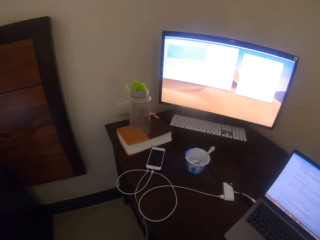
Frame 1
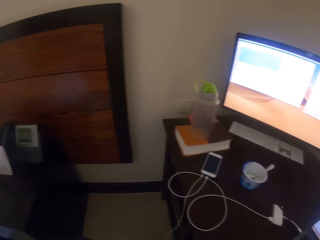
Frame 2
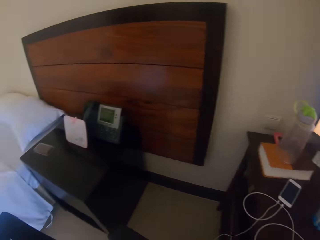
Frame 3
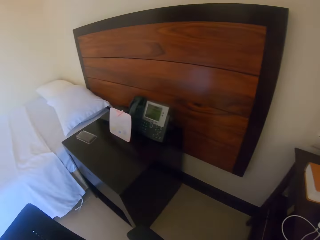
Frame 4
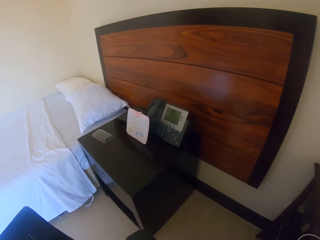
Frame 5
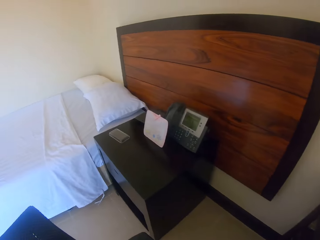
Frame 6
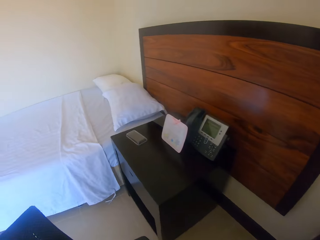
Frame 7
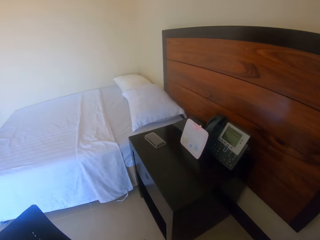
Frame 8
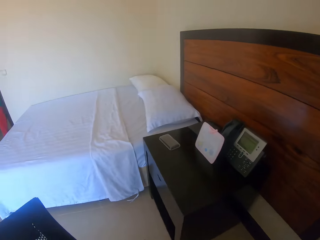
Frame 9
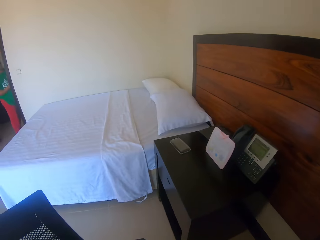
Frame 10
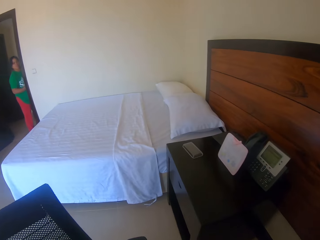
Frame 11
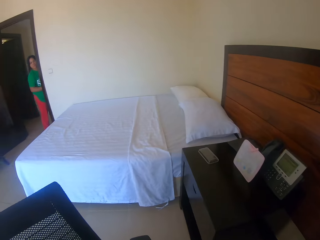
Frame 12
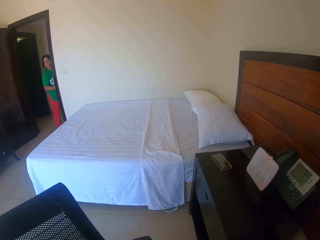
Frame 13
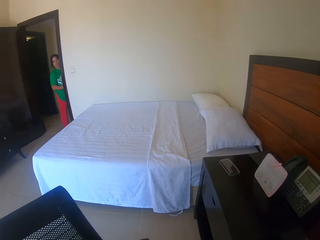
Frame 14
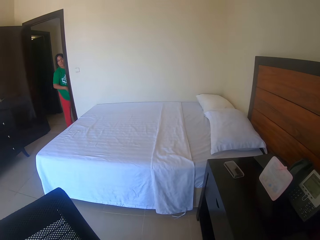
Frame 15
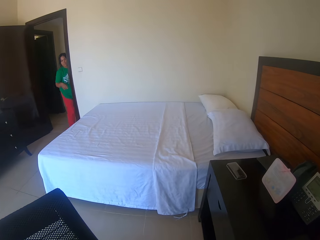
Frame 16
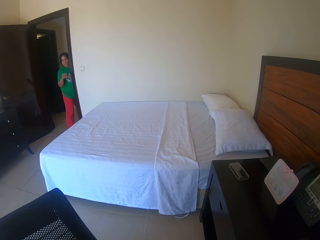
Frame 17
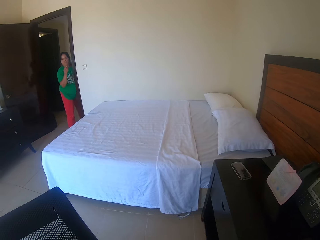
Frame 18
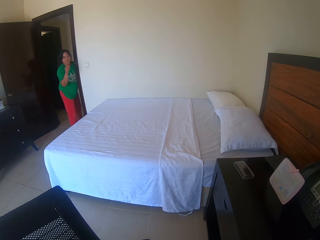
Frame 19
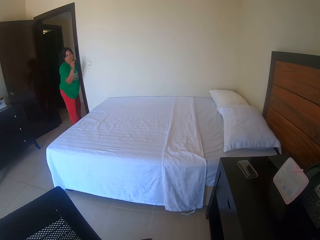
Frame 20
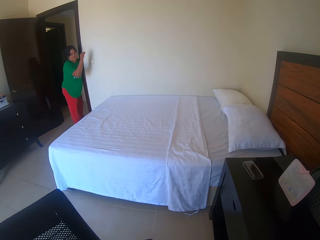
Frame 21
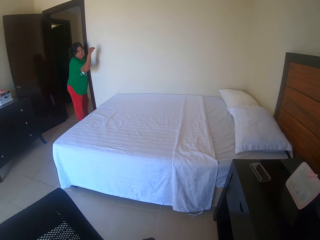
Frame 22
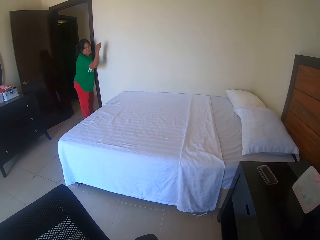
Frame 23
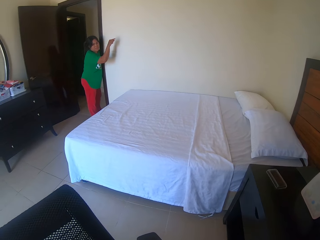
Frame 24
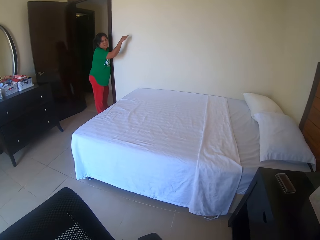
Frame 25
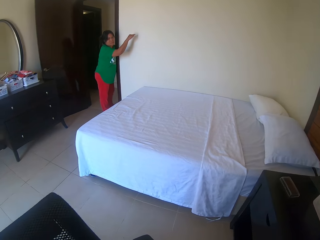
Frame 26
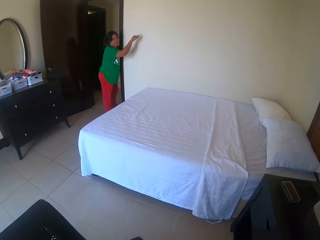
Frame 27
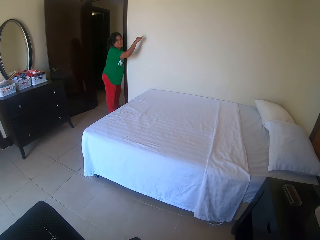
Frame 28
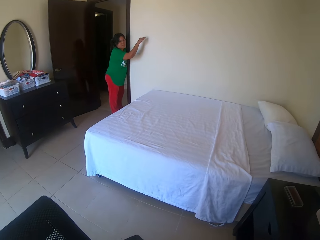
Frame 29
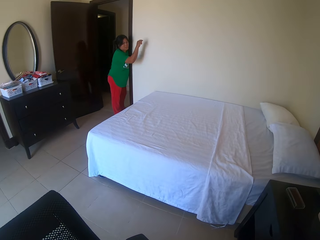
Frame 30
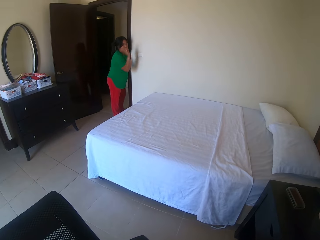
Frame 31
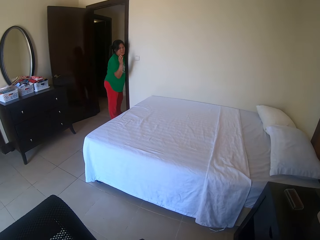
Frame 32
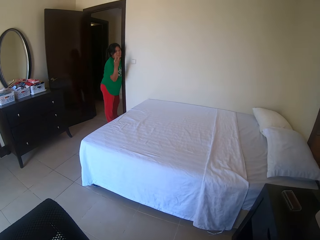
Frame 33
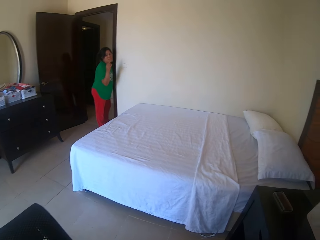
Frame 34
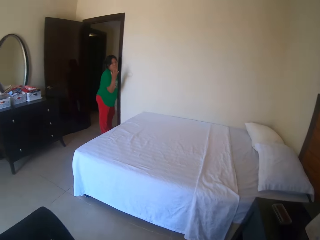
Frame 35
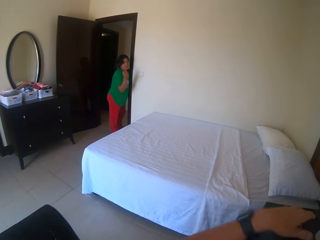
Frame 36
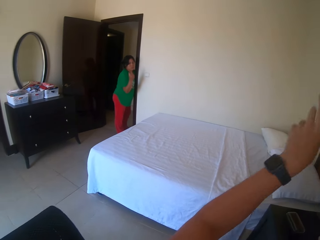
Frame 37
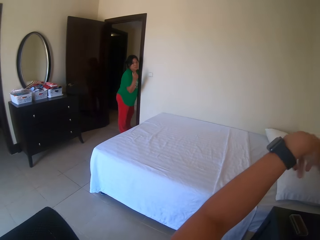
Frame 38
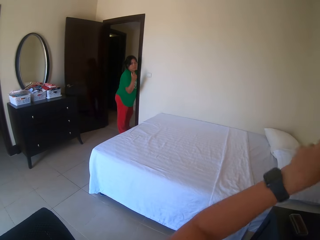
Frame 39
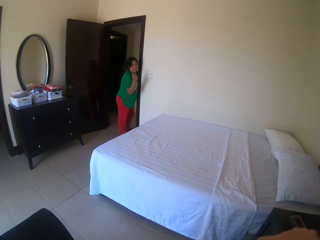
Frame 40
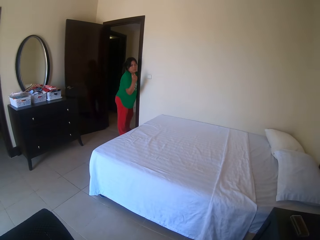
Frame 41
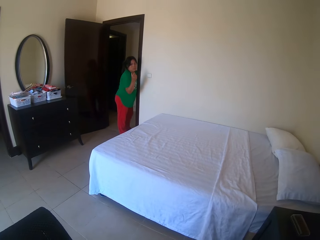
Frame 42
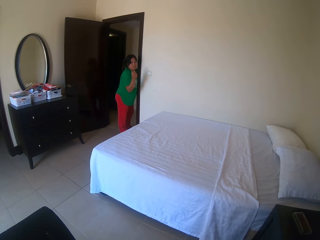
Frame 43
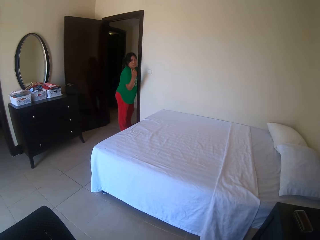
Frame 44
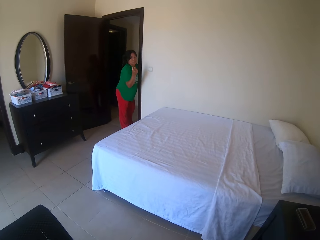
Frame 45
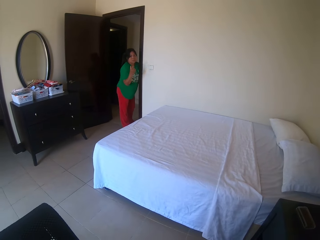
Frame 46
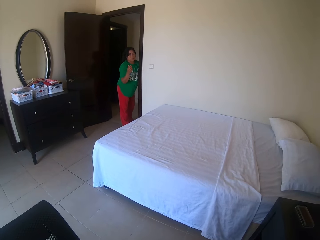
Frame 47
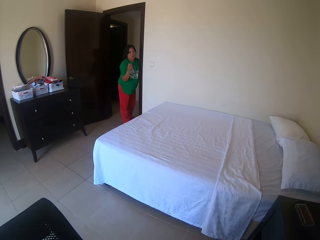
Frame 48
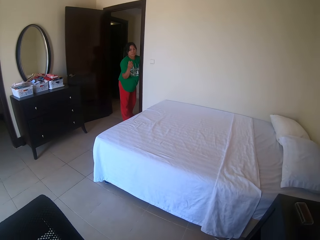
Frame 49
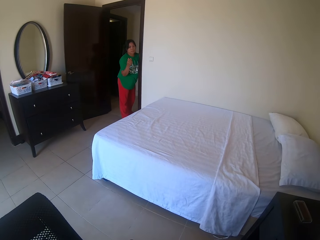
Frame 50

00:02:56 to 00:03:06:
The camera wearer converses with a lady. The lady converses with the camera wearer. The camera wearer converses with the lady. She gestures with her left hand.

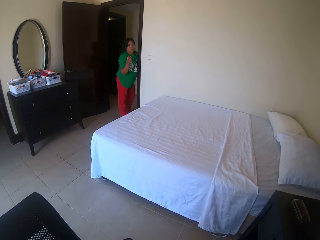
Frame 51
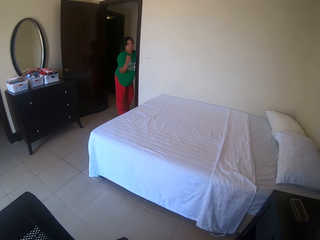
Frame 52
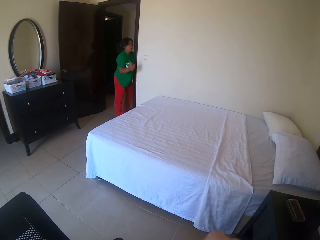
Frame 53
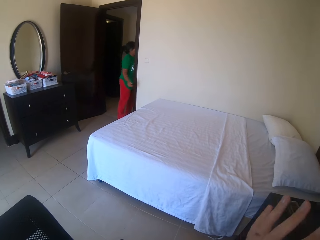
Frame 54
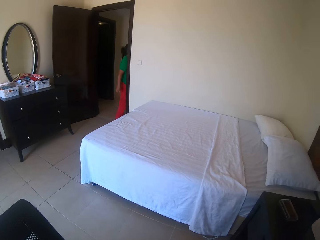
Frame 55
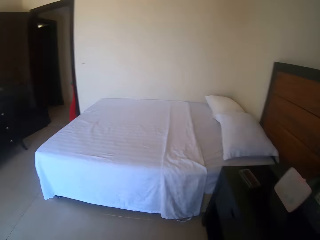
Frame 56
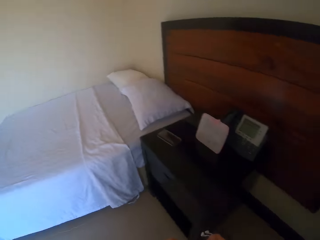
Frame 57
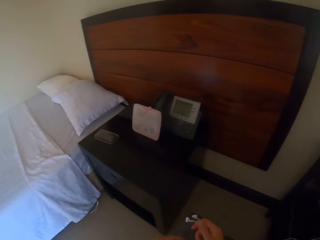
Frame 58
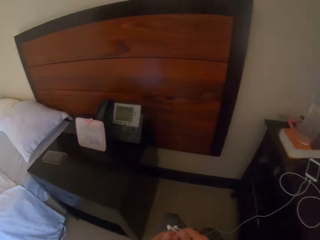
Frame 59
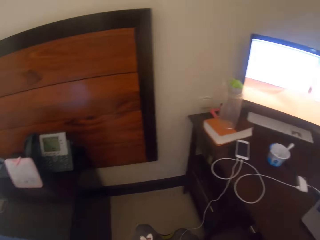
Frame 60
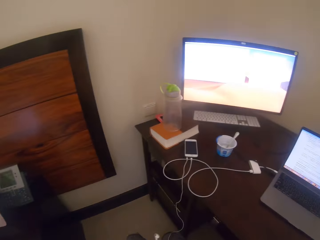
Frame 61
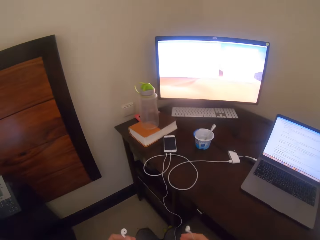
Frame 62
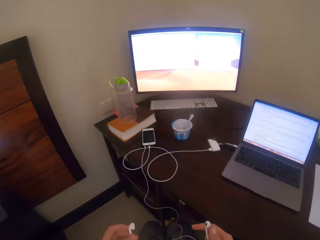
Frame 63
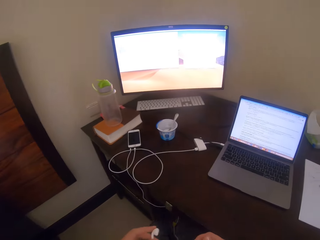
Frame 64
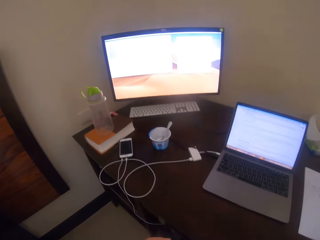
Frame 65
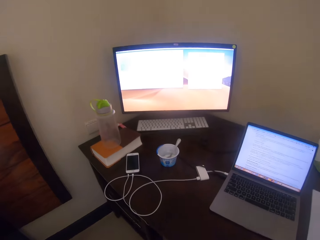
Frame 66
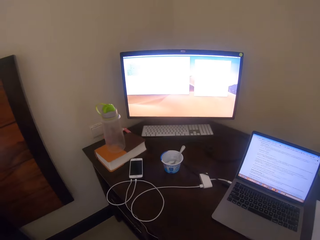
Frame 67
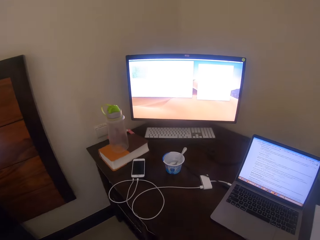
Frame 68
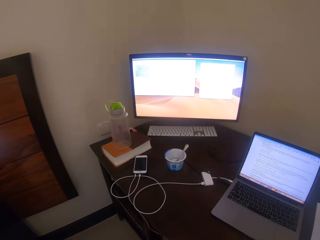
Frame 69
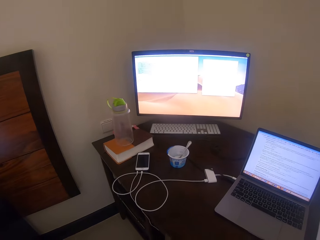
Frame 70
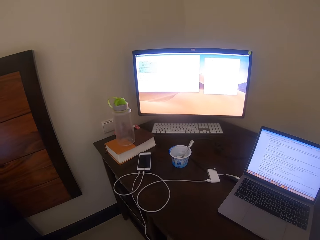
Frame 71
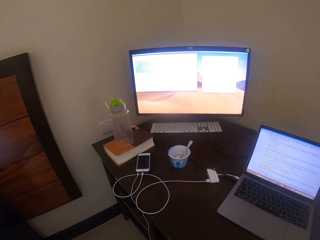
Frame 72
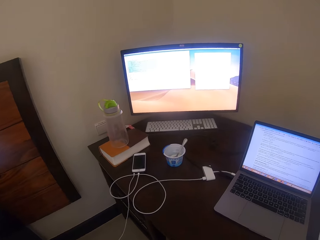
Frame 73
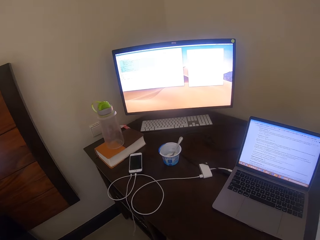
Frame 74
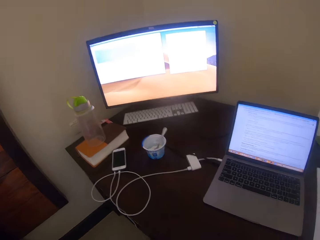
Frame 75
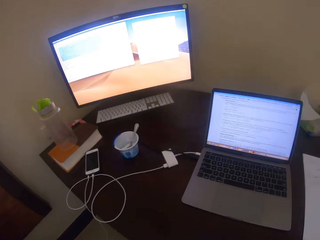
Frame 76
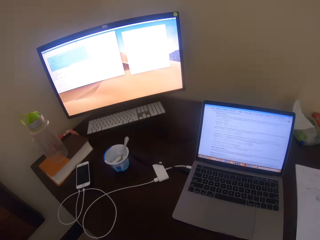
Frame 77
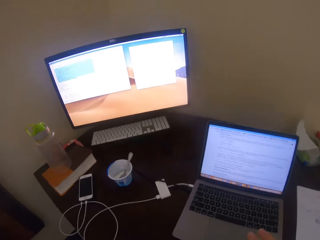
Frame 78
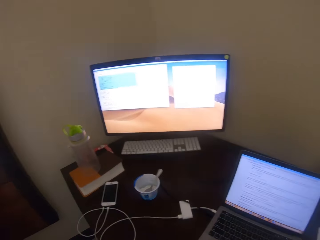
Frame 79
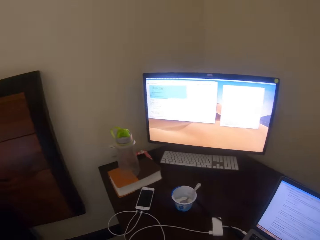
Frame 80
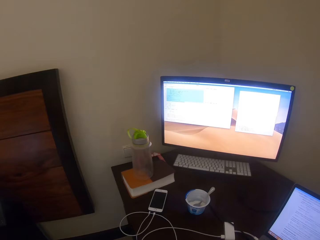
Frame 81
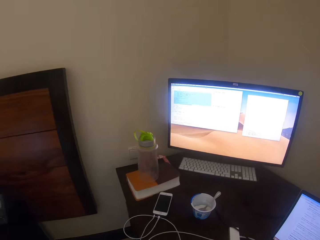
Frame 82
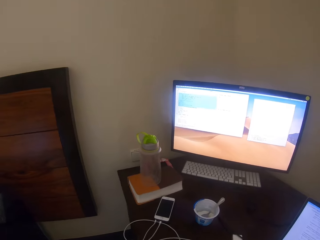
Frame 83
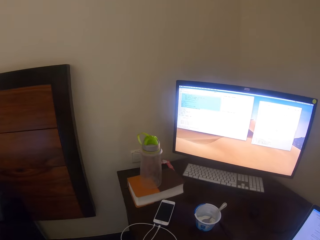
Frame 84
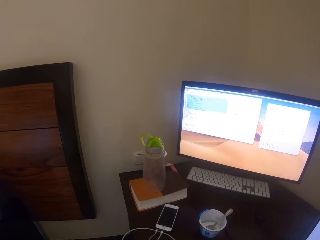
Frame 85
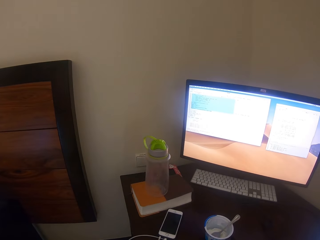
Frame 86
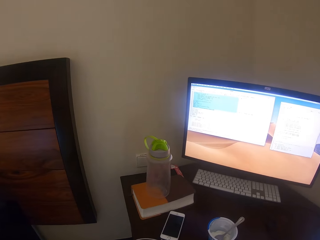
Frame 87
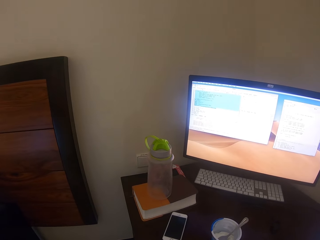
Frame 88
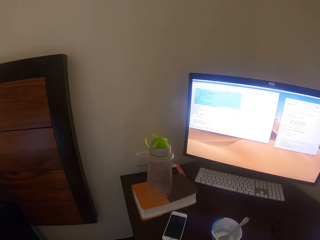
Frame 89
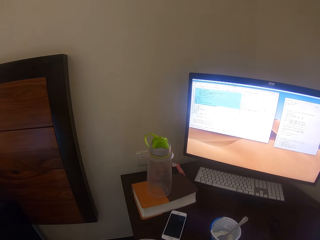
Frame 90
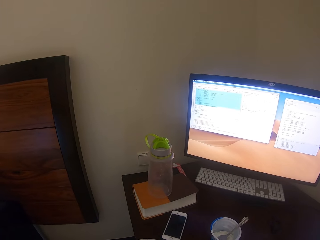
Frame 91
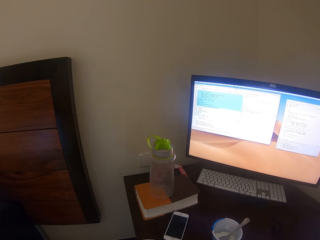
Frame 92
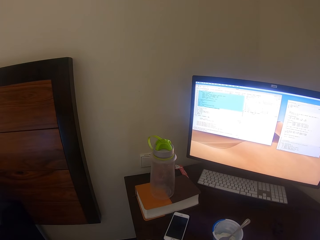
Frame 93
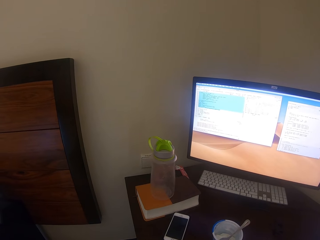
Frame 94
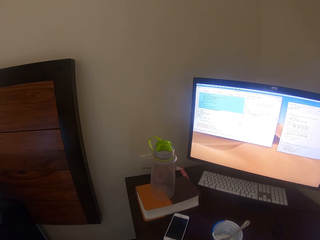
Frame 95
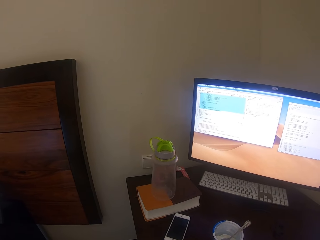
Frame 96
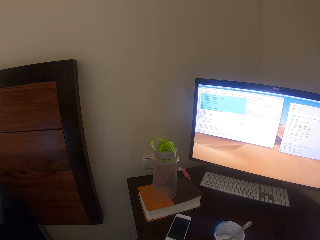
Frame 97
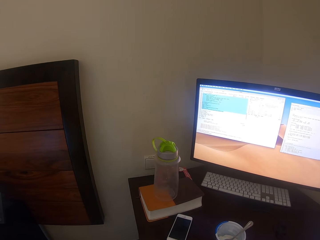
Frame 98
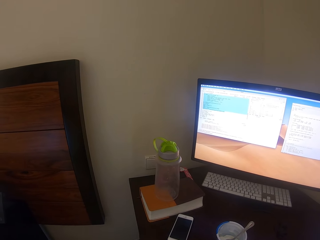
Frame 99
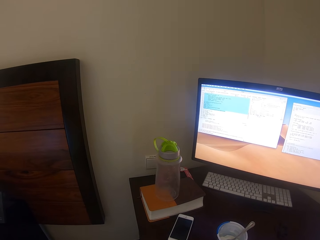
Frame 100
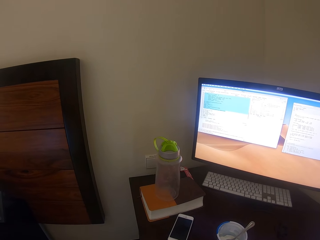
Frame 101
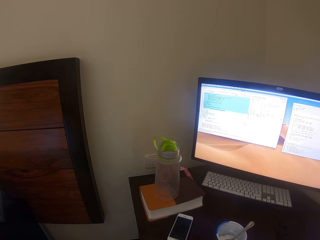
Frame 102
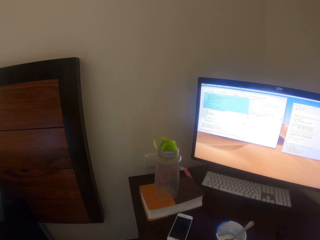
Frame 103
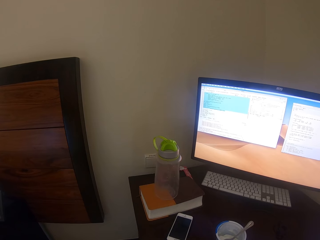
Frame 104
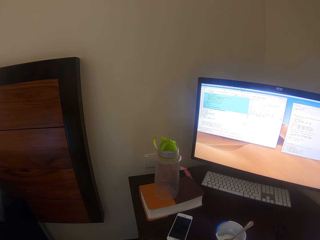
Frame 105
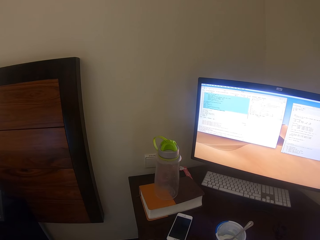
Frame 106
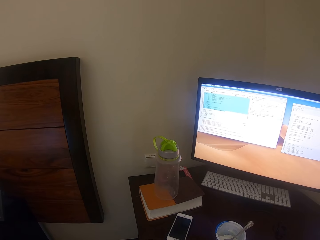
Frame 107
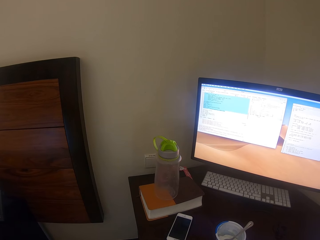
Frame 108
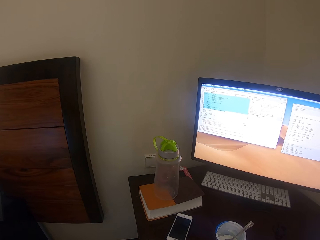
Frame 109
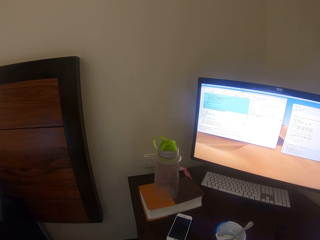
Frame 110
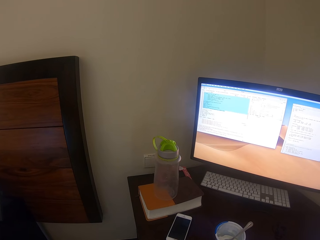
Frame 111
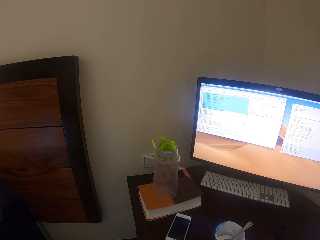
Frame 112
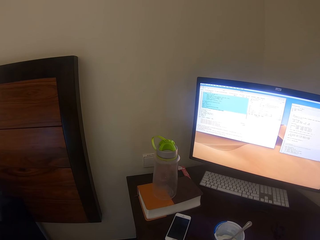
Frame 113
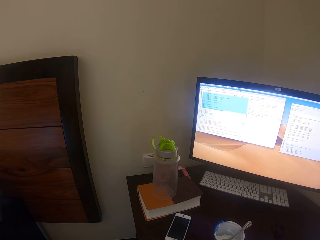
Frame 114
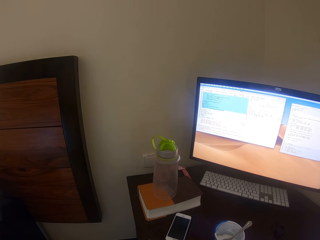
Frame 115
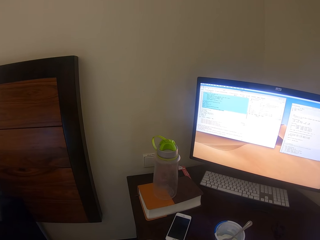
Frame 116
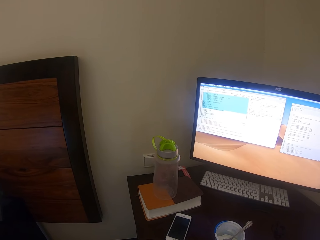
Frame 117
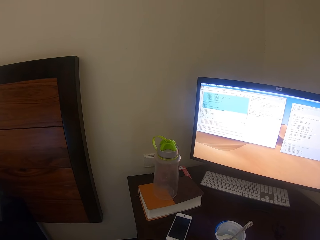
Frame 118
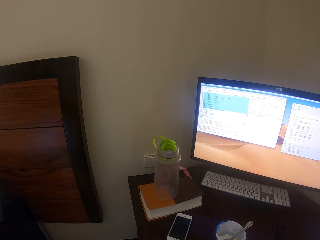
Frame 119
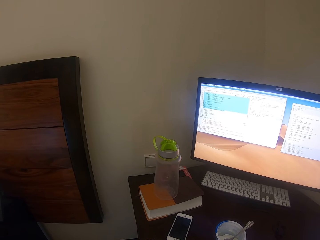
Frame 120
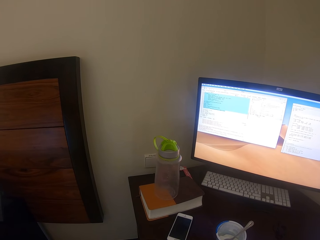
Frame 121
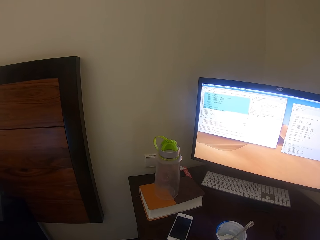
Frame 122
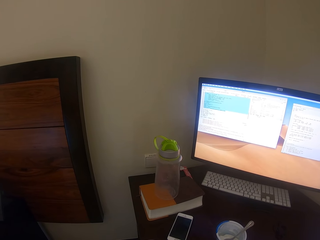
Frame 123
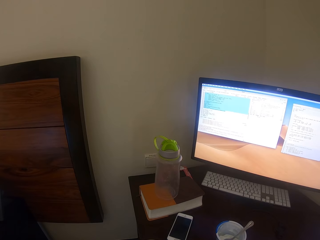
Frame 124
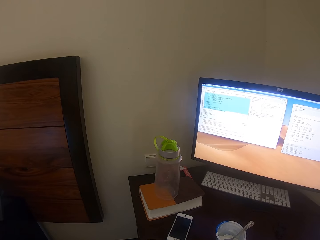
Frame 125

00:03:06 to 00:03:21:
The camera wearer turns forward. They use the earphones. They look at the laptop. They look at the monitor. They operate the monitor.
